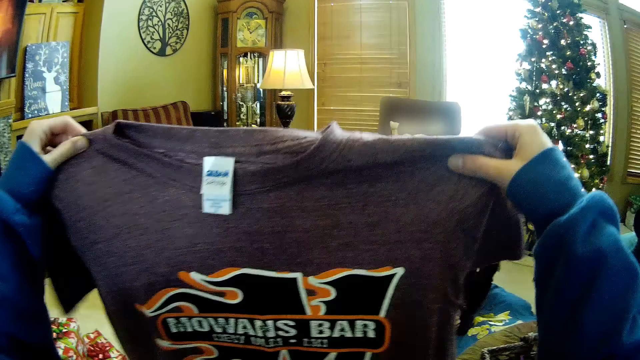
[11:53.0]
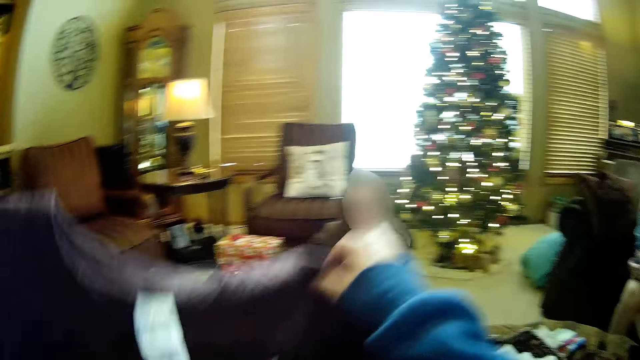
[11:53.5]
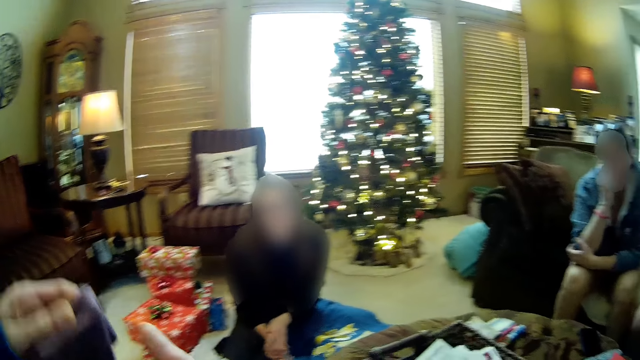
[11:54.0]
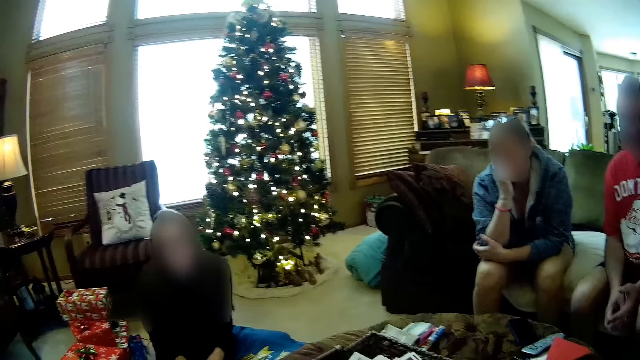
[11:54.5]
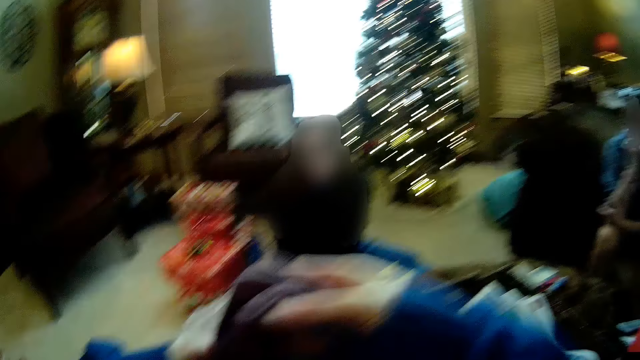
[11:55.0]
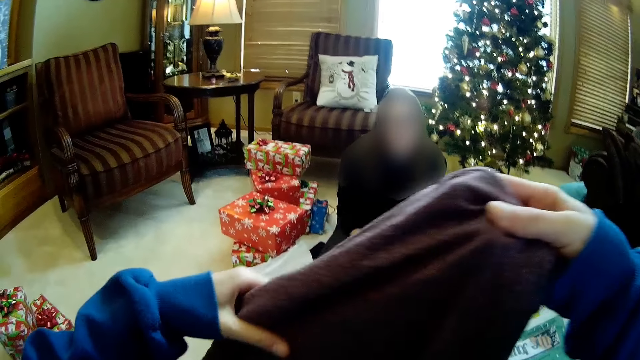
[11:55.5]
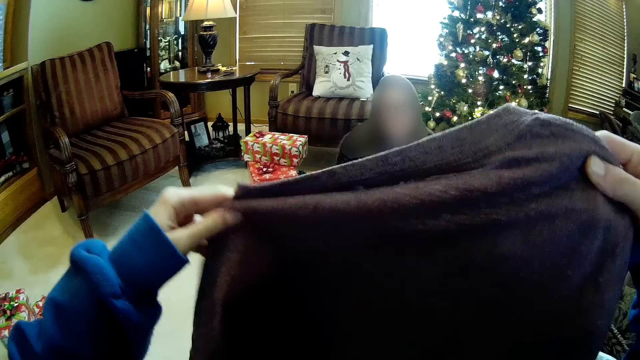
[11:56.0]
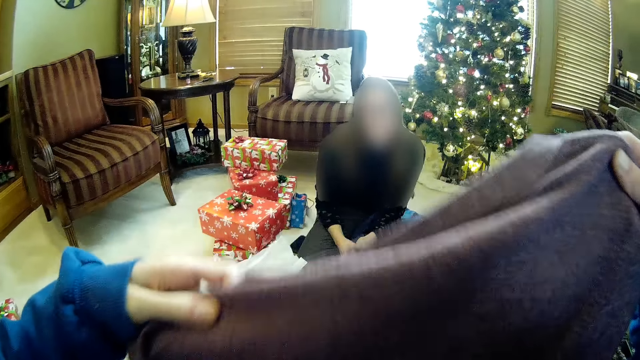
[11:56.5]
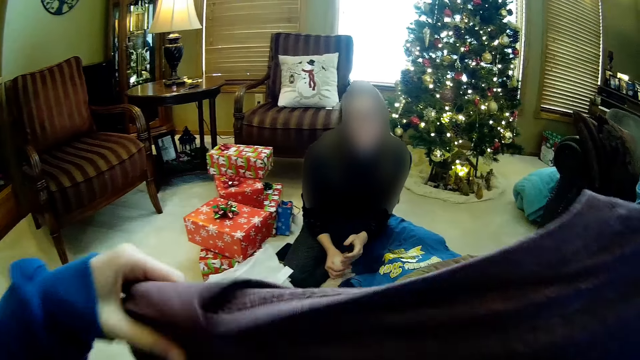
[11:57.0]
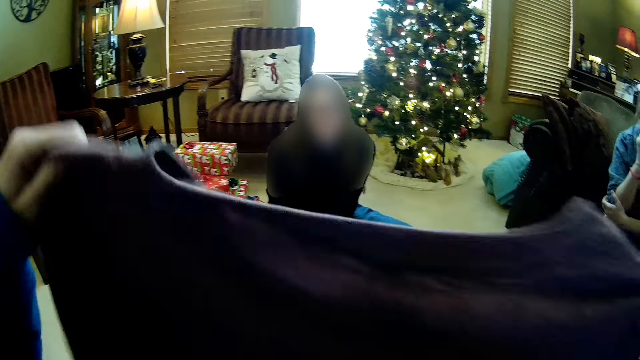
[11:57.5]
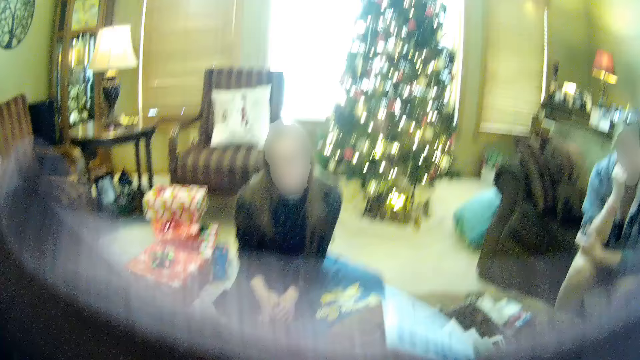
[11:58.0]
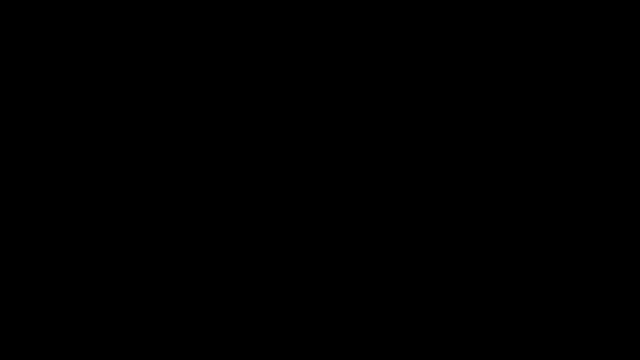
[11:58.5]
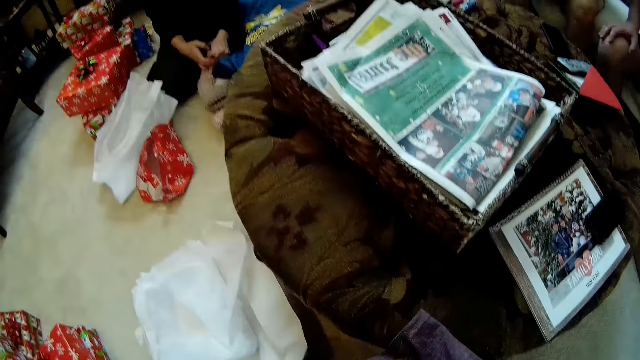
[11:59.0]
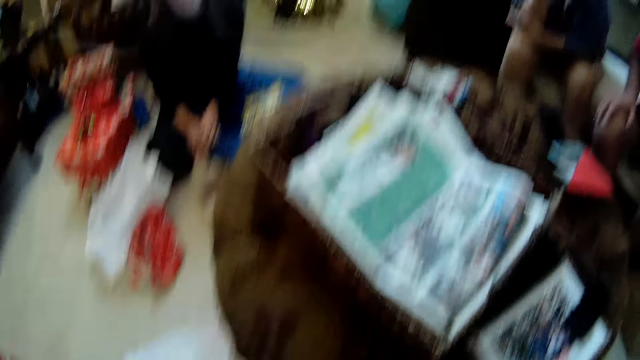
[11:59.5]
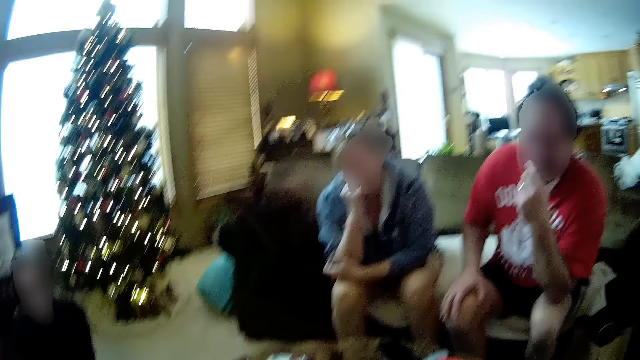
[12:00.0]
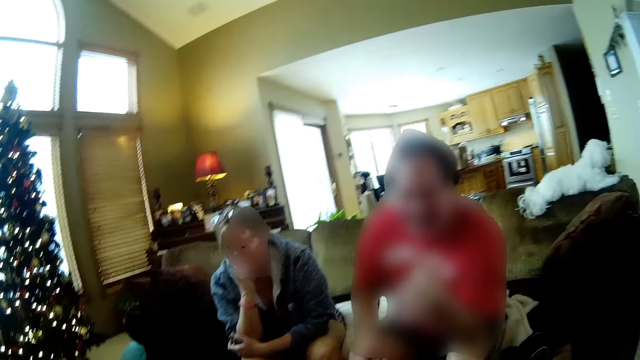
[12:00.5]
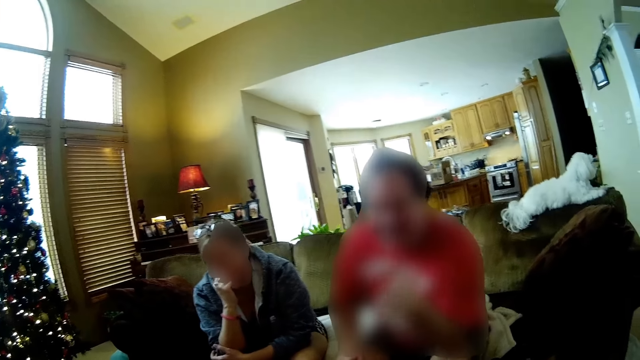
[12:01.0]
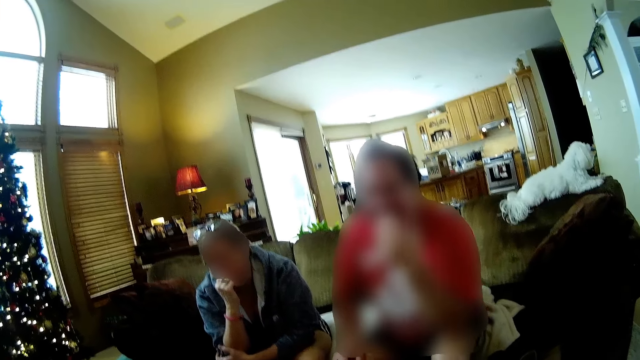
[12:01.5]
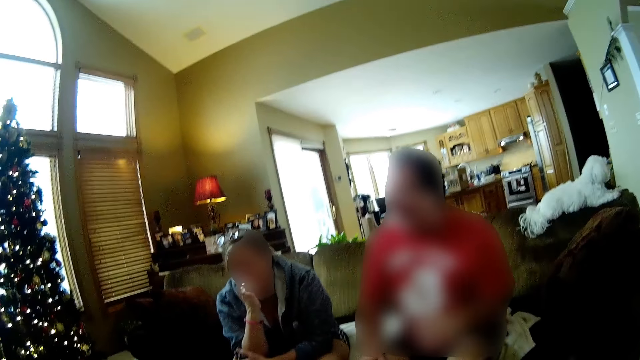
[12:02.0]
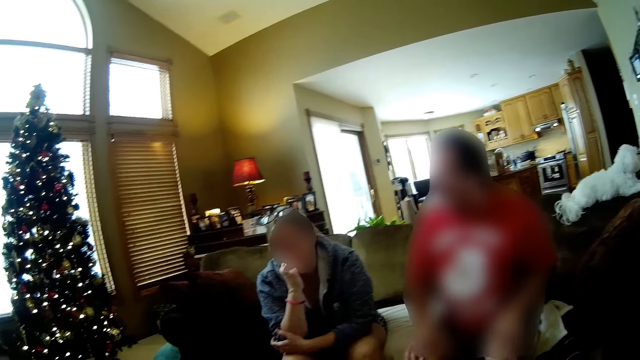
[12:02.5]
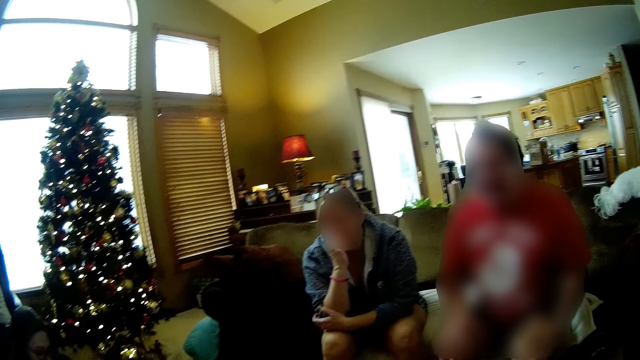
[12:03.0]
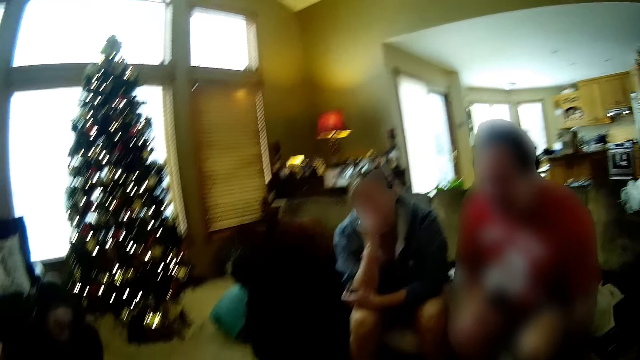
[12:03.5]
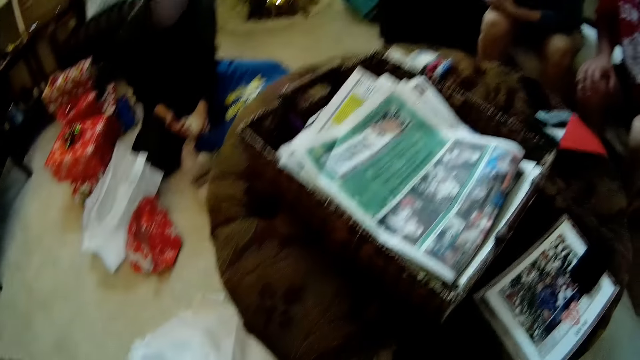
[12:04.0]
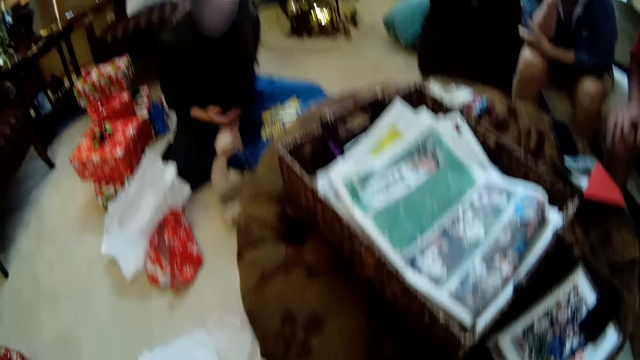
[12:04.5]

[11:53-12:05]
The camera wearer adjusts the cloth with her hands. She converses with a woman. She stretches a t-shirt. She converses with a man.

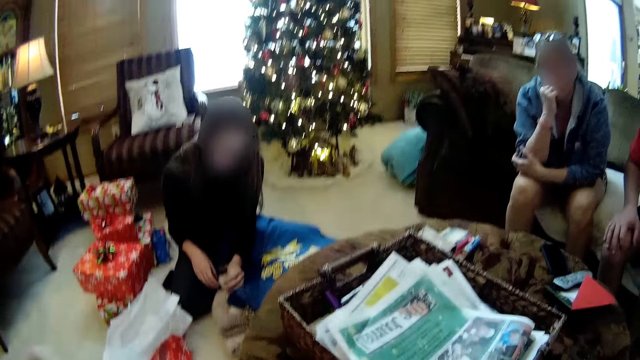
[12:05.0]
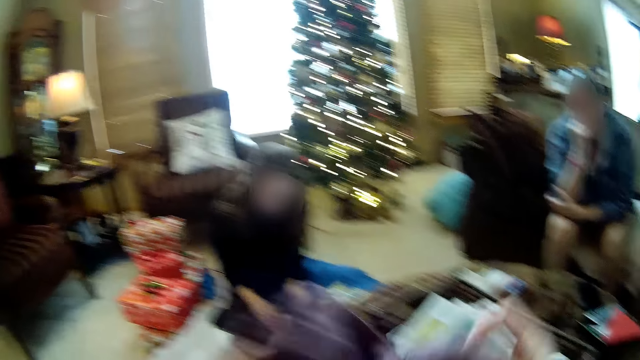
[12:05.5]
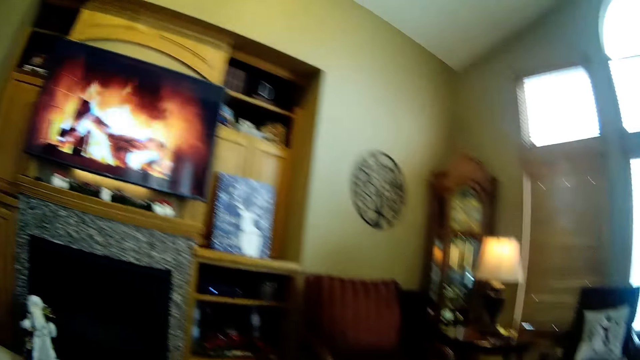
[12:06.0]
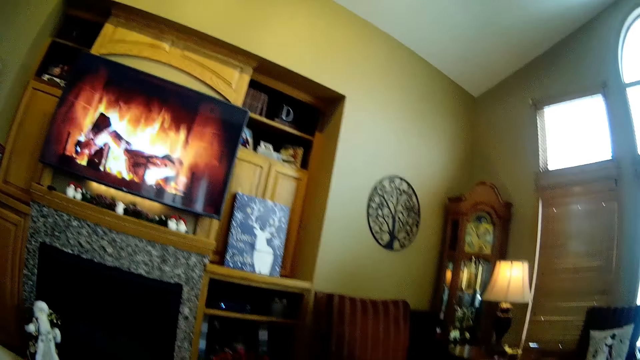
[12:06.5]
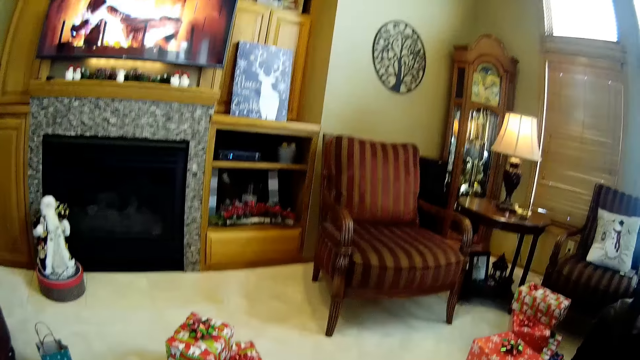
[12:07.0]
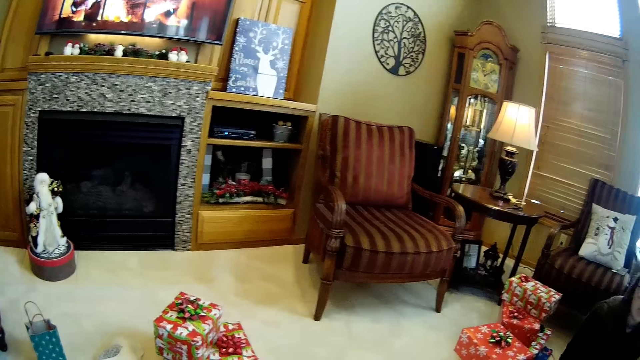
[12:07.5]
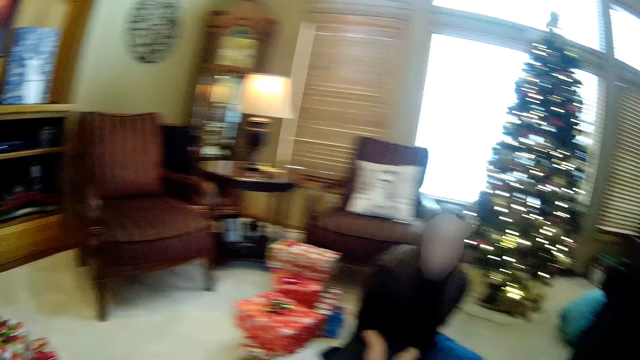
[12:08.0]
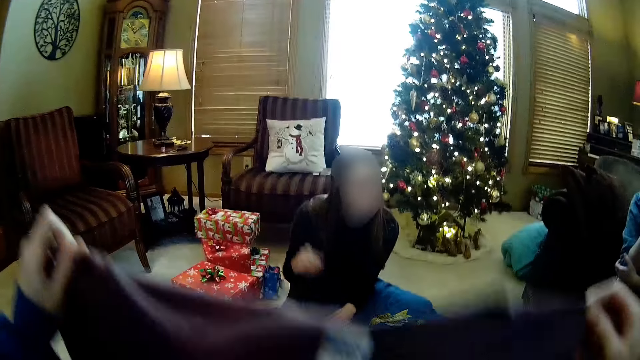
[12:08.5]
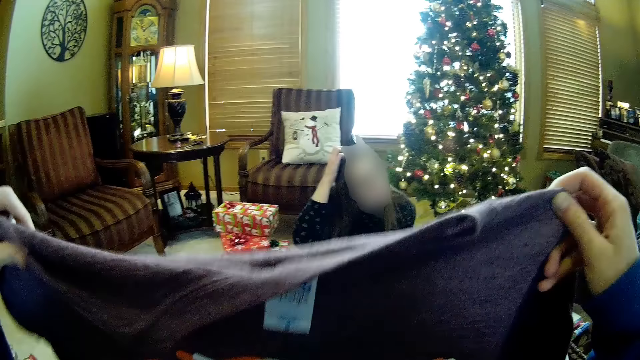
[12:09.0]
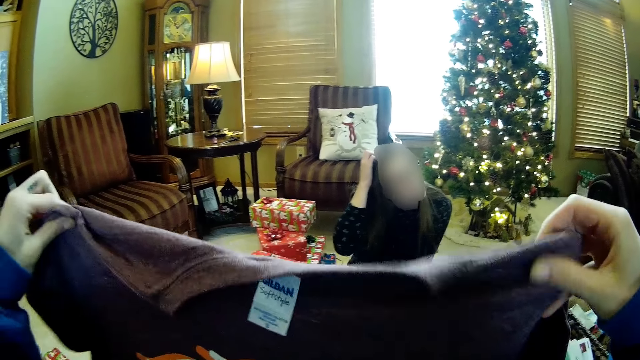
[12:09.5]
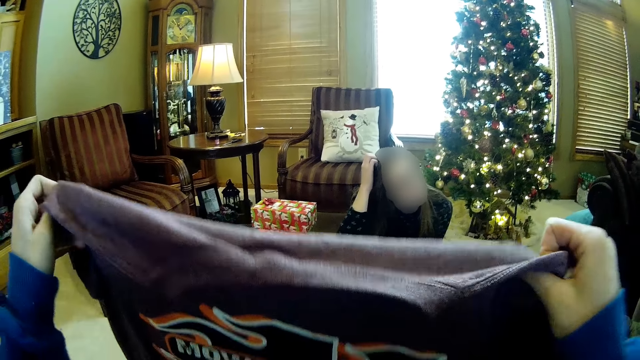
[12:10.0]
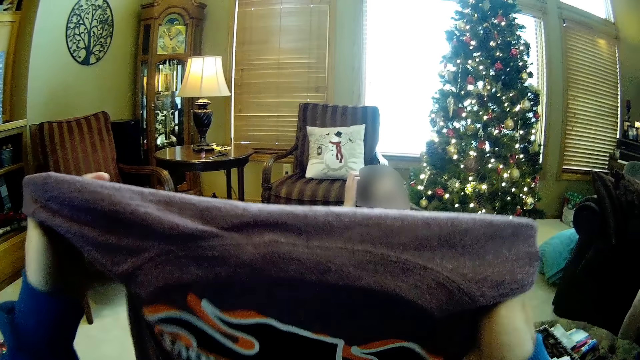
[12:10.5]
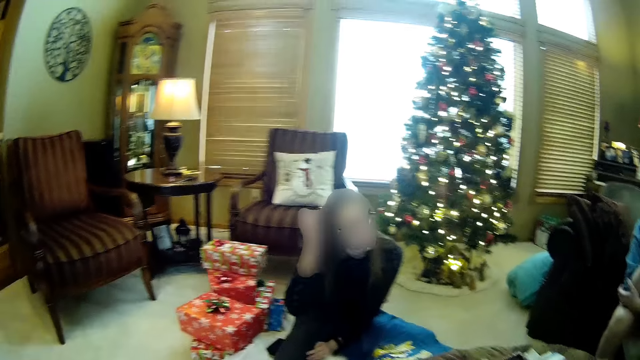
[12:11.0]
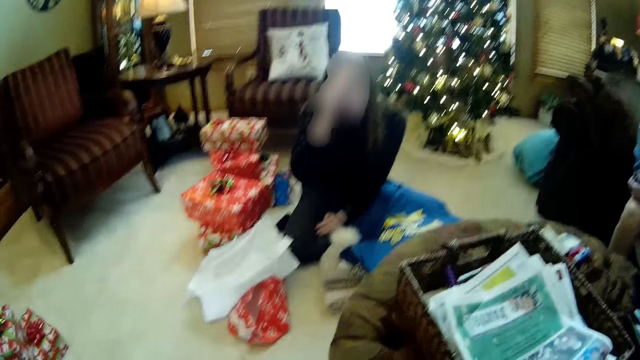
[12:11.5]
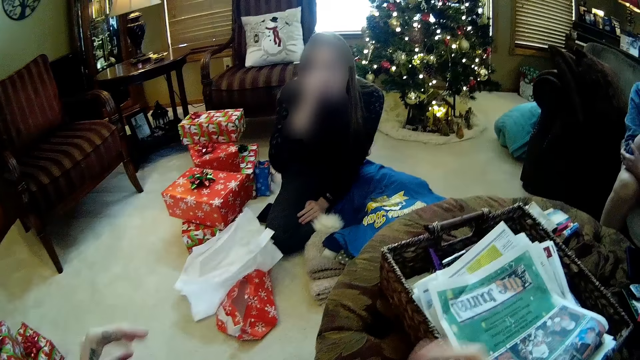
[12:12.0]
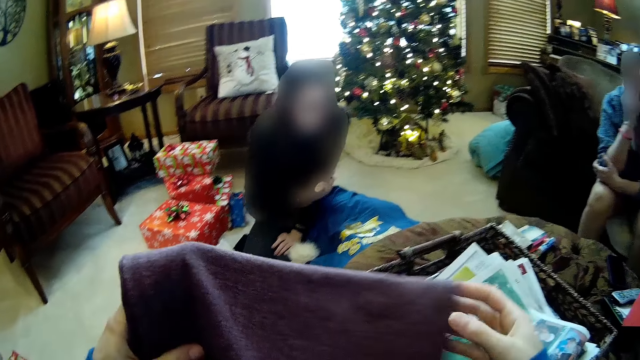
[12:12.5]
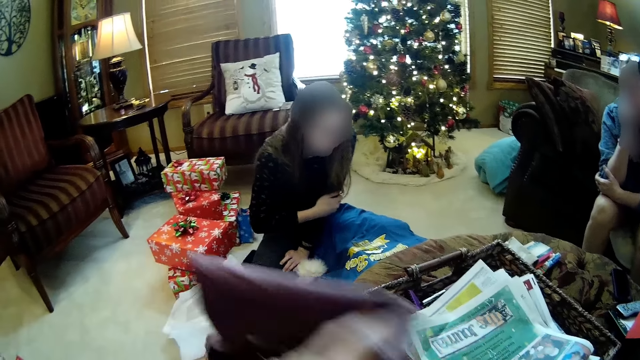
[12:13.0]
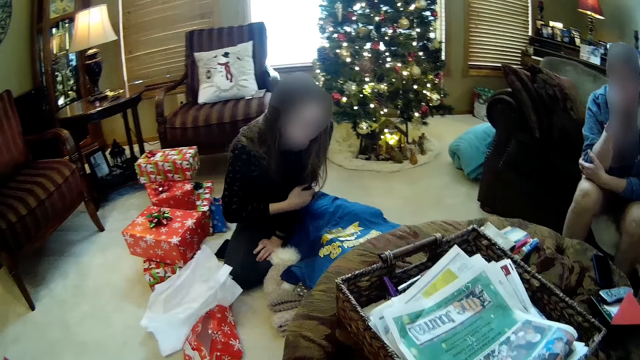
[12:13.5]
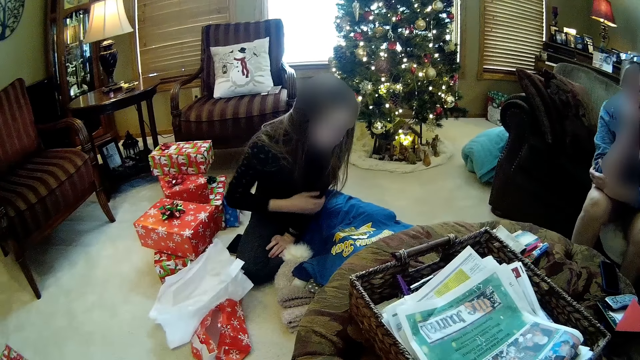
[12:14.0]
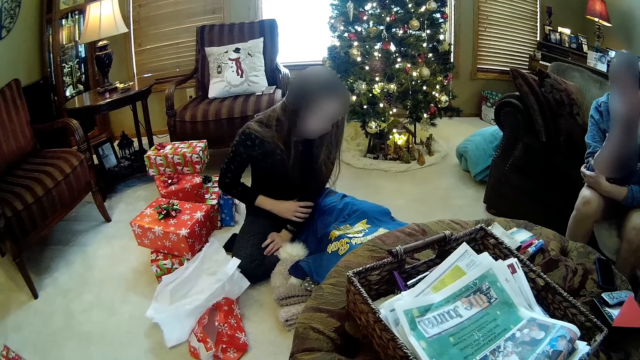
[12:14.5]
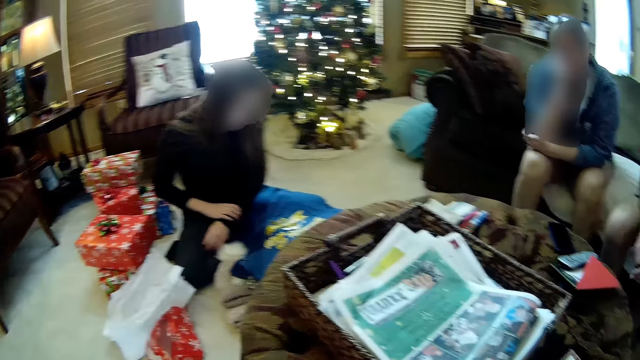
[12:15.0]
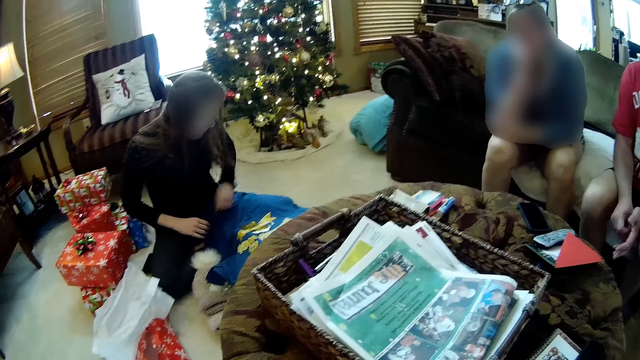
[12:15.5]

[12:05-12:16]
The camera wearer watches television. They lift a t-shirt. They converse with a woman.
